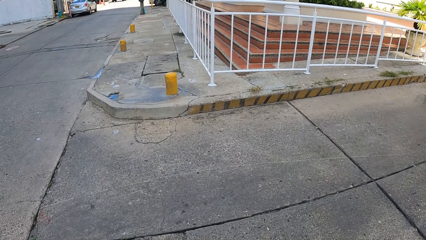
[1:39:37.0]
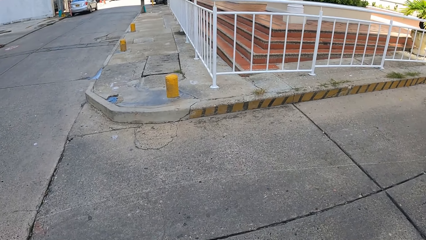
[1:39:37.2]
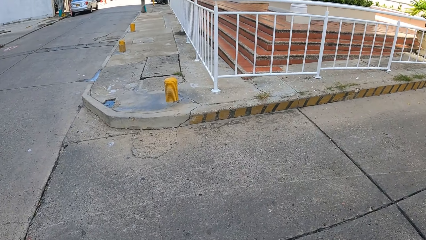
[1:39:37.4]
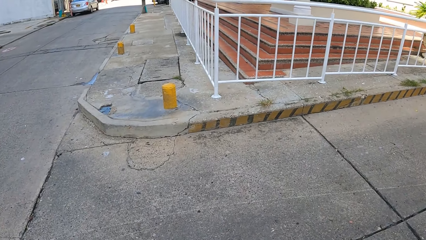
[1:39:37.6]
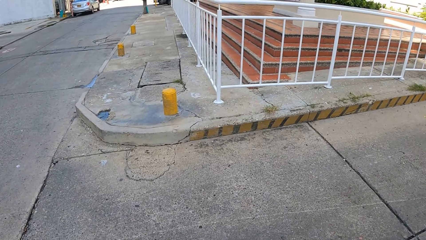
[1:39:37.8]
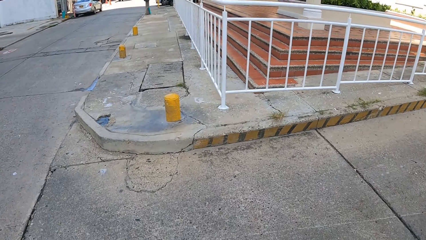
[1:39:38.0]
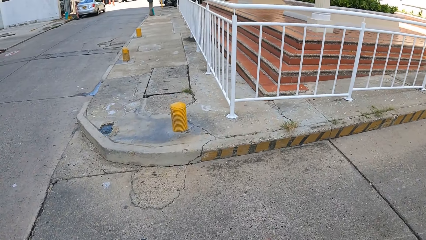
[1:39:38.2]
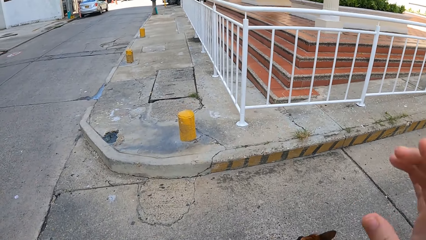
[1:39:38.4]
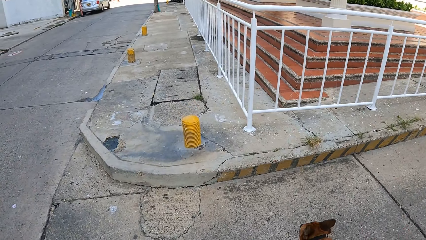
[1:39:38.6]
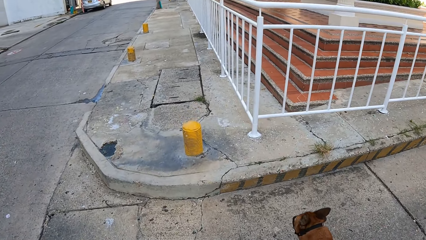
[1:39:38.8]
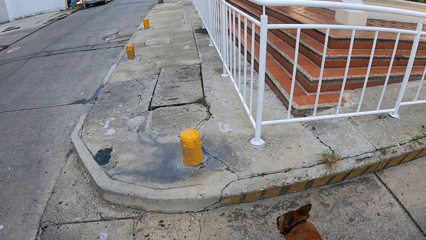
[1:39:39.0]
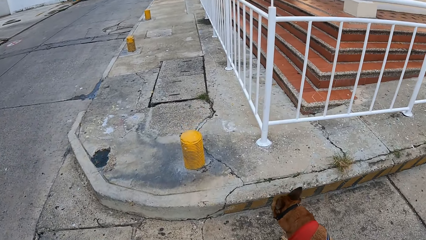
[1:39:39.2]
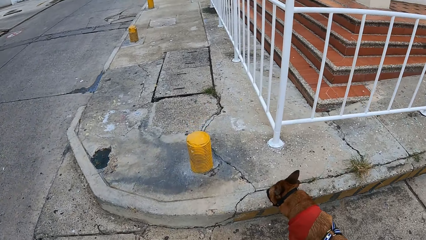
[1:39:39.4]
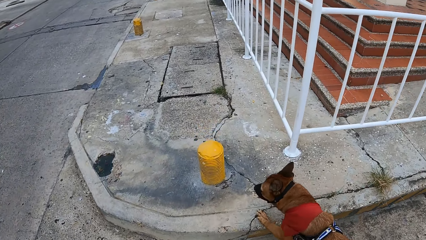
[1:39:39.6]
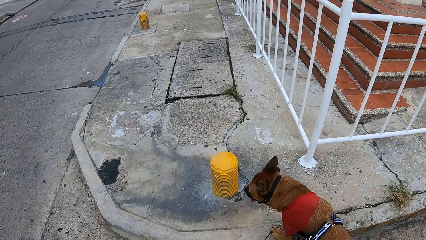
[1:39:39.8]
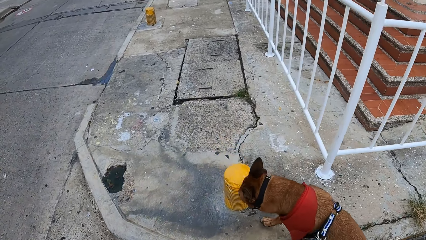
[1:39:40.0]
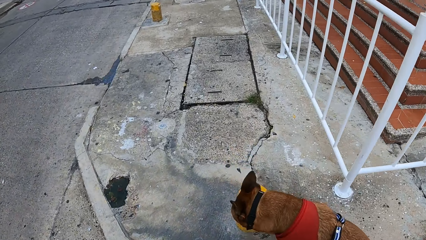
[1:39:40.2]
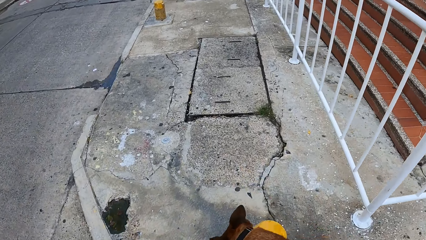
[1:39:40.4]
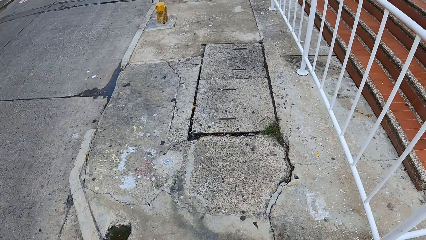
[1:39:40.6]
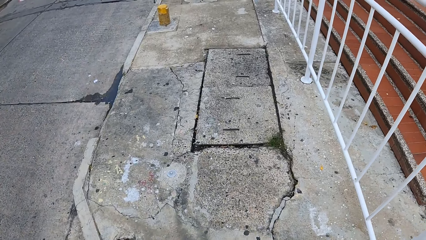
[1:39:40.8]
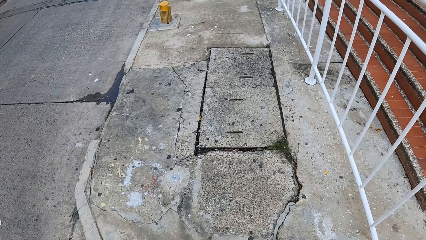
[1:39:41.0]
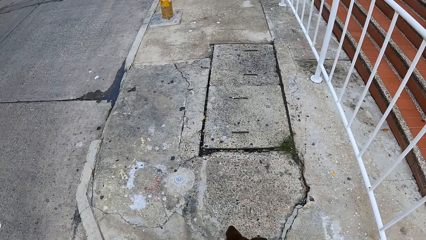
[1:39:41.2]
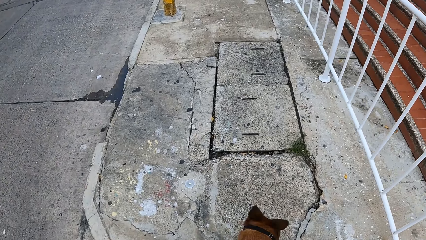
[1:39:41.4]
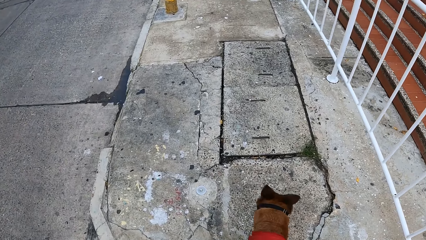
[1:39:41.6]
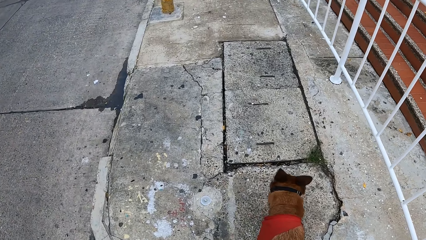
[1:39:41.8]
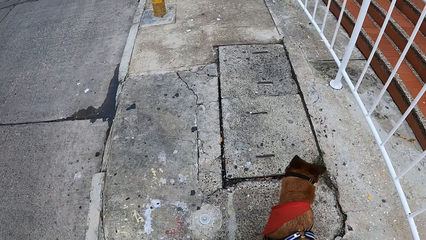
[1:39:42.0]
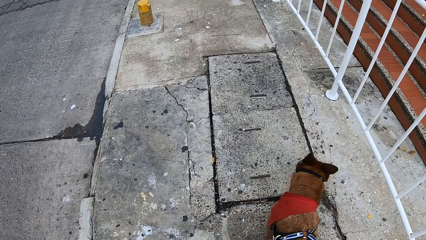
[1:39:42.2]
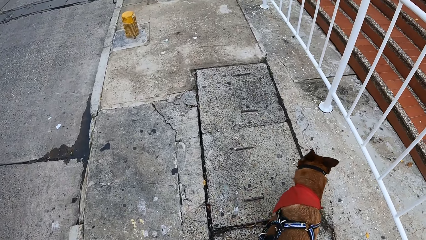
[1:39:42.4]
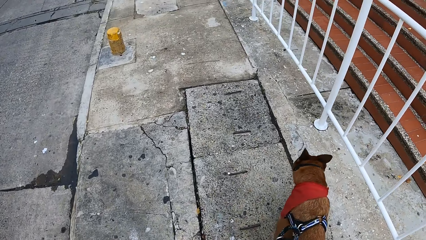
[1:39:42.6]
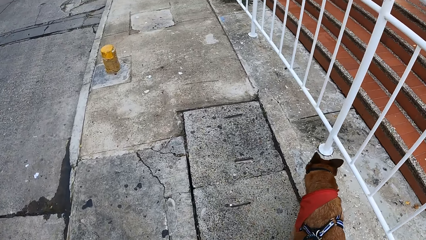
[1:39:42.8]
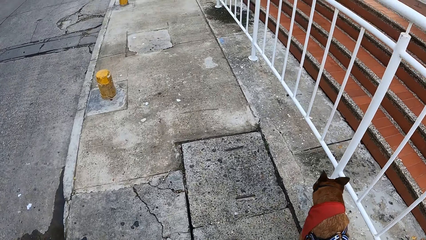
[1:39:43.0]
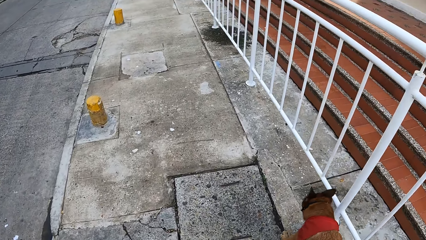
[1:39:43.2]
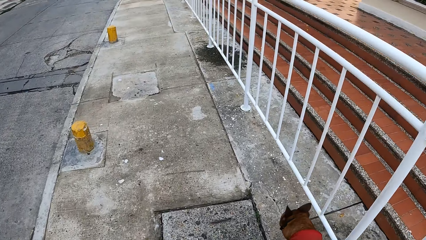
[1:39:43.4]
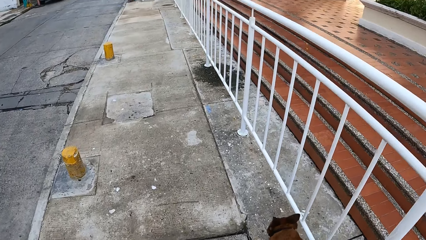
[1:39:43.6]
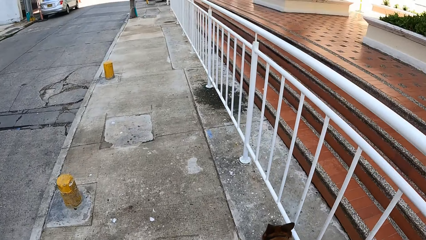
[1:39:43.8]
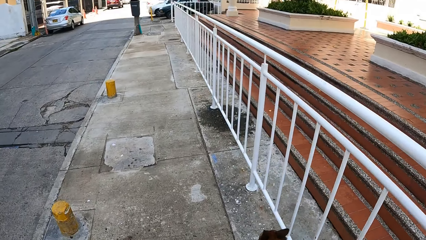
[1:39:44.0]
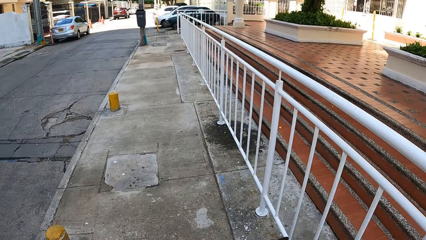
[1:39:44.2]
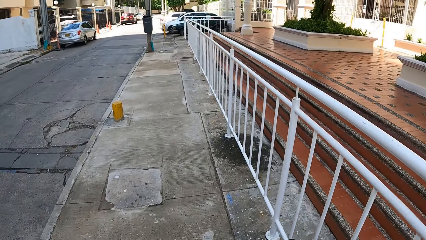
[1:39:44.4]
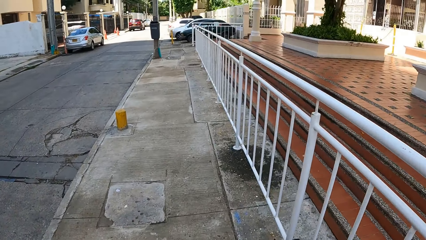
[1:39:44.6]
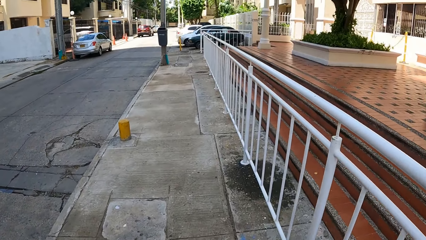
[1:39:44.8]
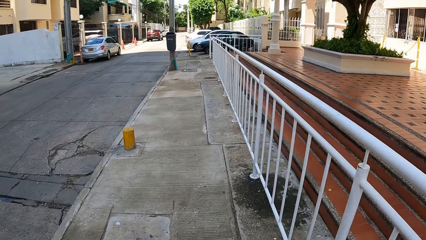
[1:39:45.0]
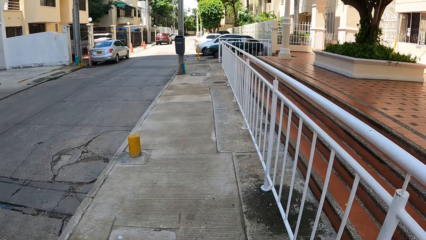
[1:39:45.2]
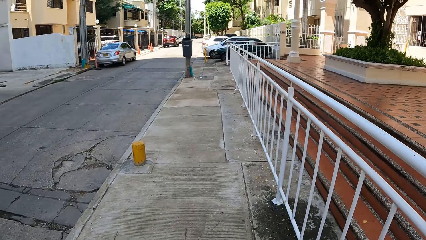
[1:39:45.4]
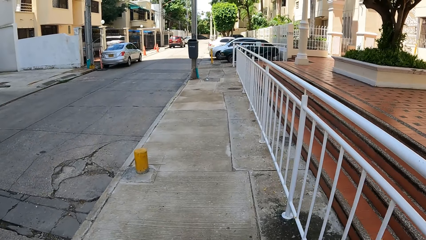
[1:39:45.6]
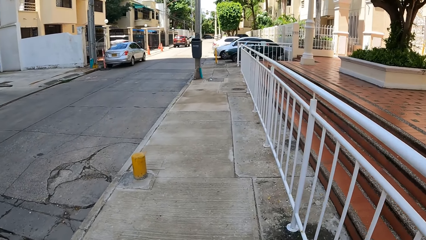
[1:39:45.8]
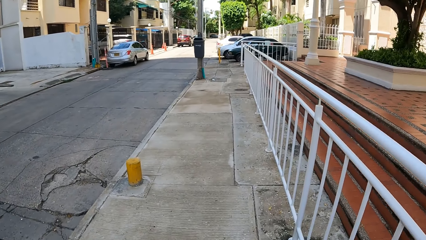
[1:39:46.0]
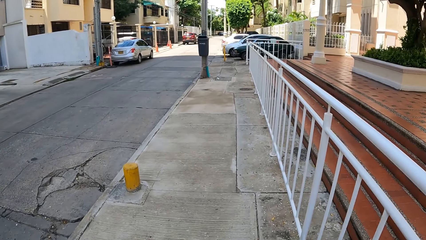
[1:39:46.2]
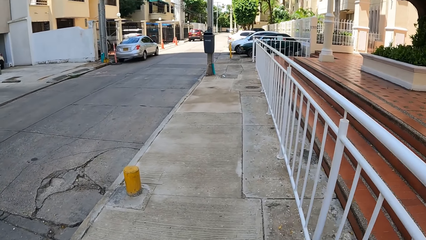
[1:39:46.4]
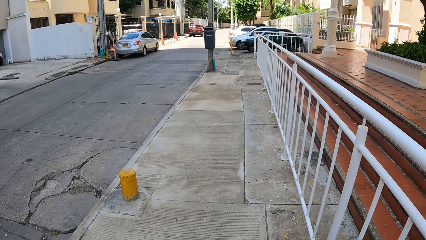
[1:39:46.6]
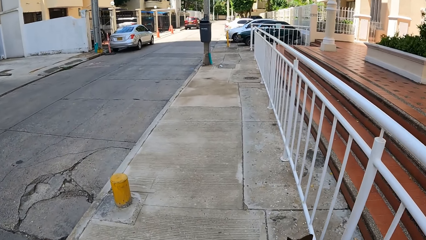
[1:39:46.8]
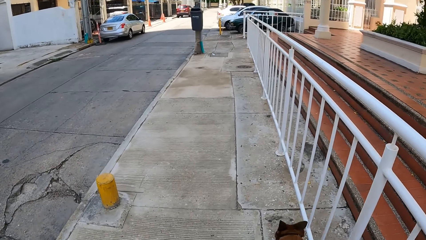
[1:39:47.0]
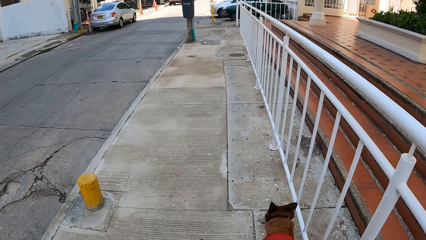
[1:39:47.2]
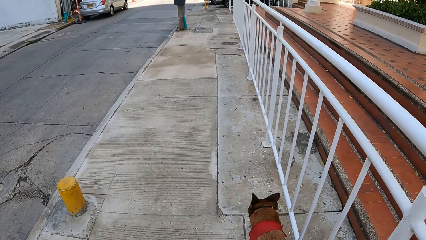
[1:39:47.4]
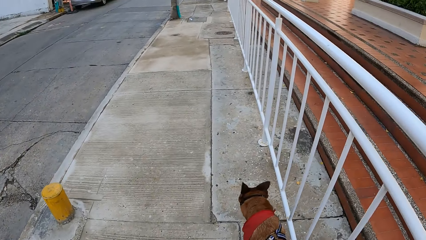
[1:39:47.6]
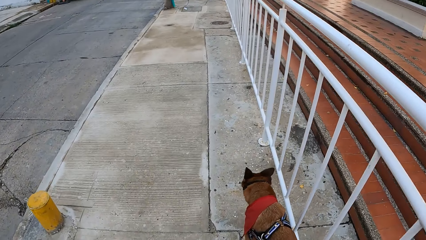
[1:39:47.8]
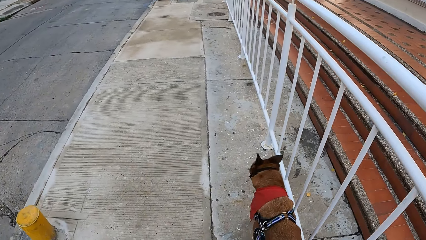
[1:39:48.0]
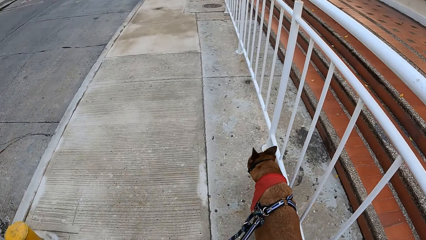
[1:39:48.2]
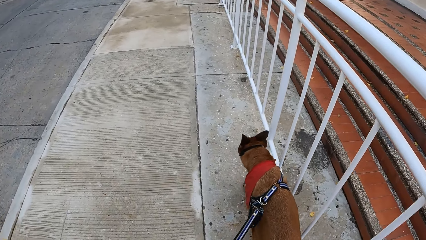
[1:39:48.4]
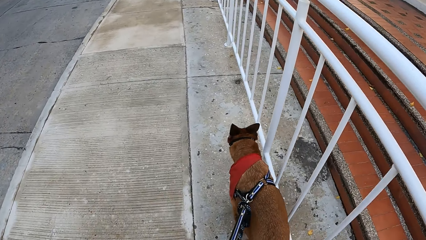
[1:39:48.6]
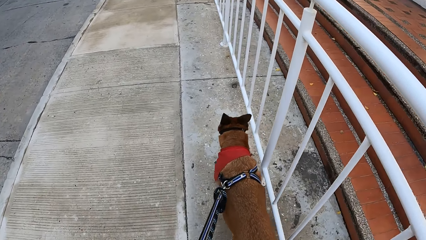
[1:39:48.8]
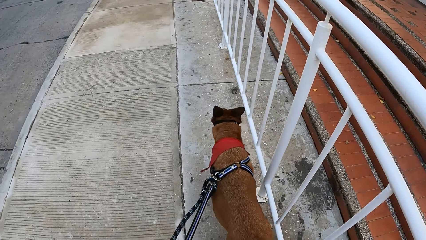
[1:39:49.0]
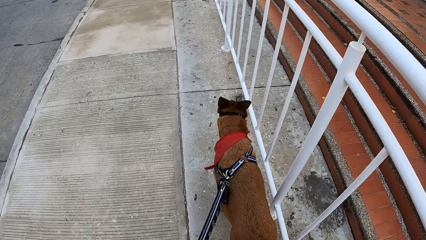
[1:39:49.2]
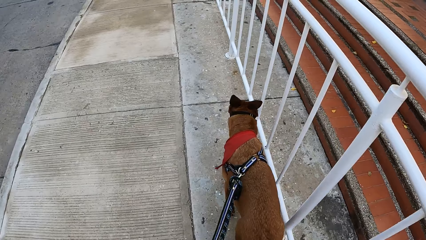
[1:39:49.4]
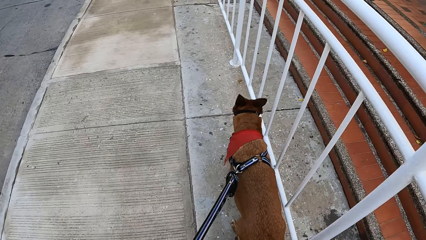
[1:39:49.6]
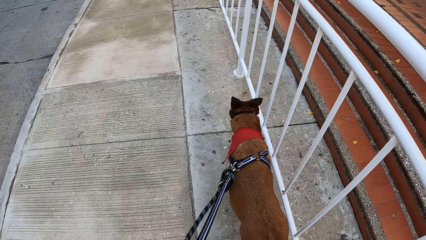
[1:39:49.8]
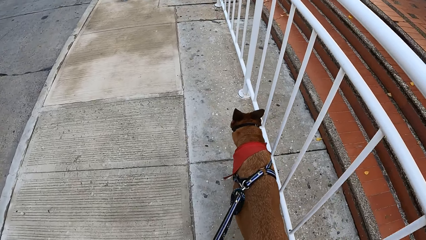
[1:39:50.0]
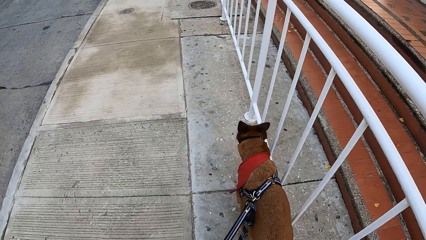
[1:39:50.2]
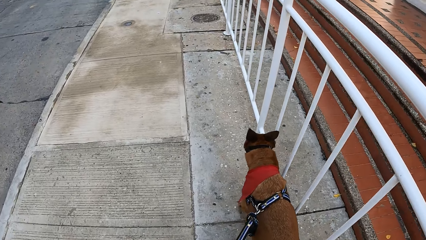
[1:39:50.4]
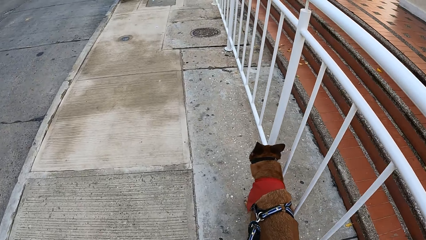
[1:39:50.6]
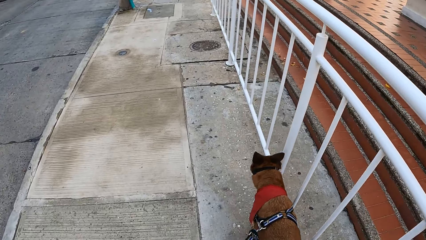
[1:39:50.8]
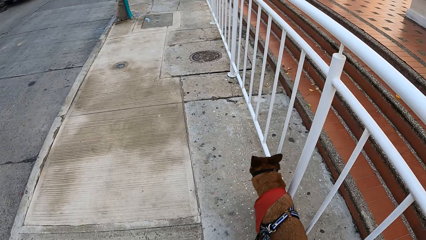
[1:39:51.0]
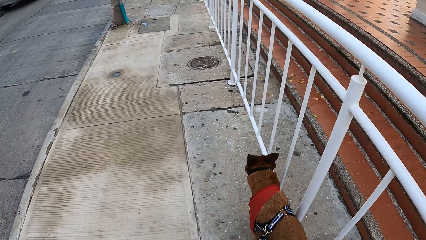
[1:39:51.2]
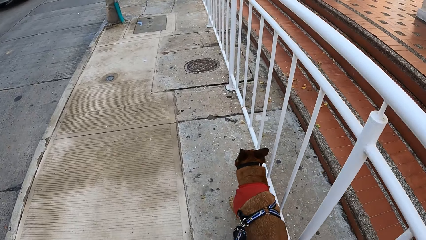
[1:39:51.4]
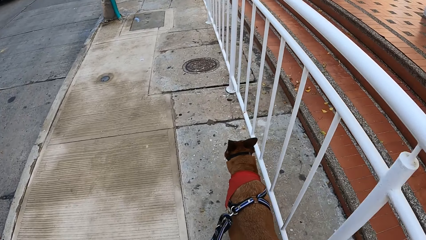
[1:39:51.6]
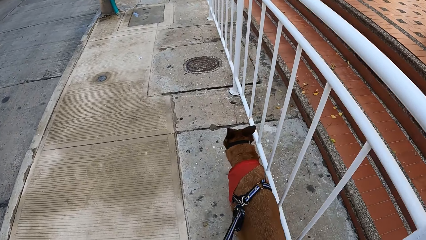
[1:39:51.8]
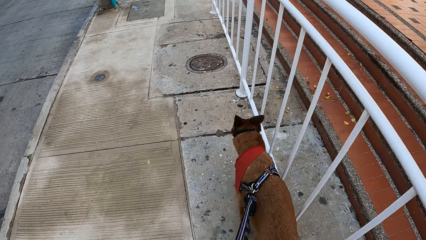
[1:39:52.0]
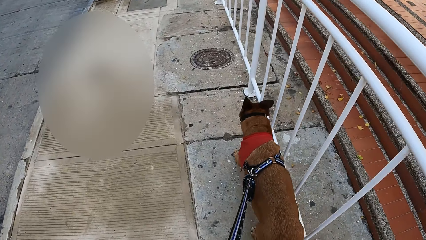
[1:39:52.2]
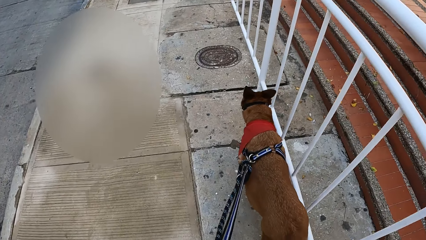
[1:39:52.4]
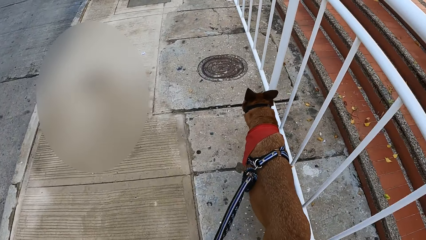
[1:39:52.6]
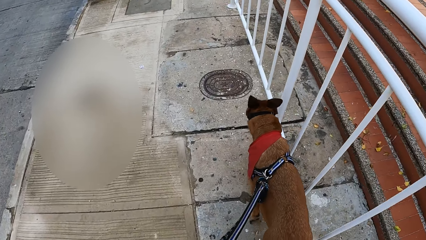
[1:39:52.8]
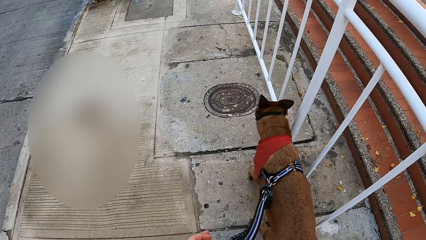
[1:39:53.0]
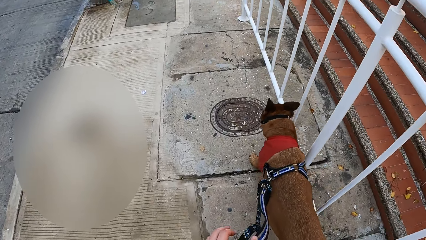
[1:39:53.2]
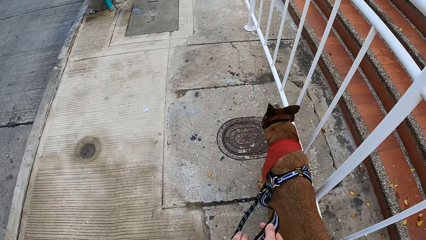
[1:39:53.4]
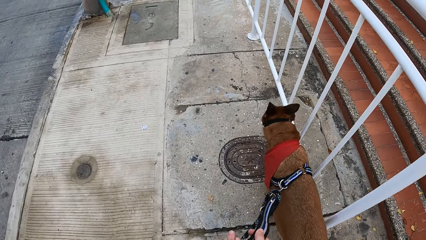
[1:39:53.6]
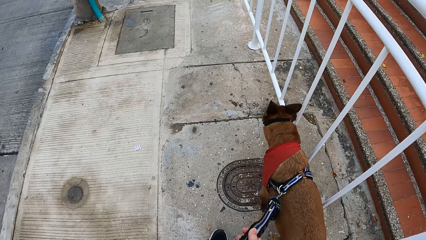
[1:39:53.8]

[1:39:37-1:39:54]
The camera wearer walks on the road.
